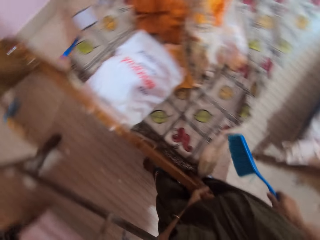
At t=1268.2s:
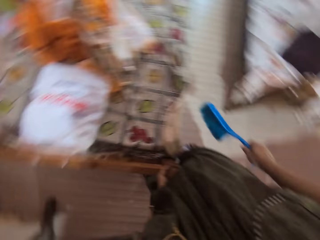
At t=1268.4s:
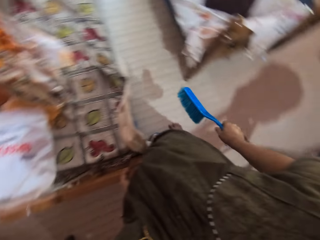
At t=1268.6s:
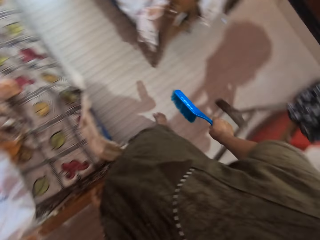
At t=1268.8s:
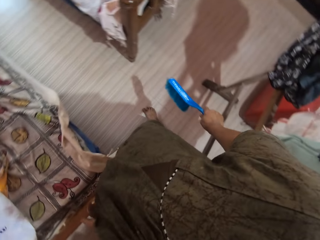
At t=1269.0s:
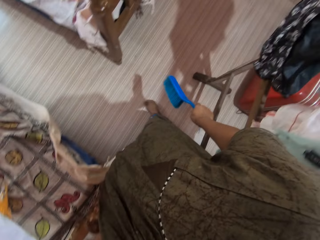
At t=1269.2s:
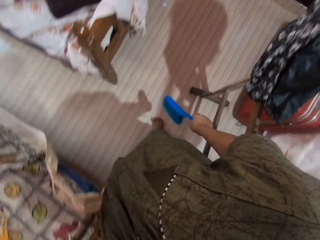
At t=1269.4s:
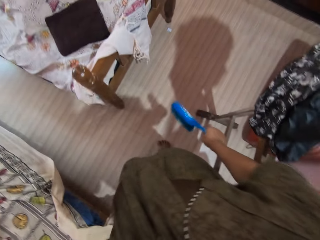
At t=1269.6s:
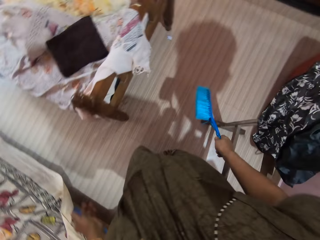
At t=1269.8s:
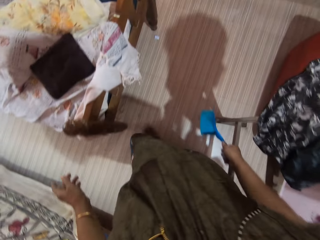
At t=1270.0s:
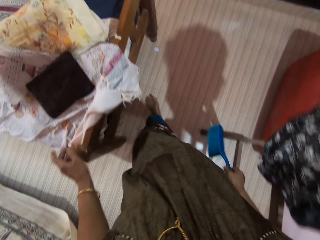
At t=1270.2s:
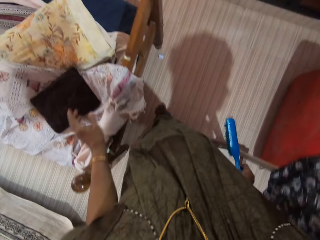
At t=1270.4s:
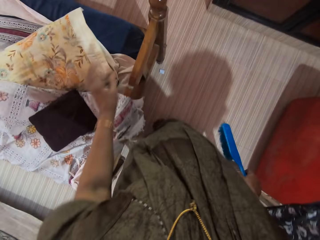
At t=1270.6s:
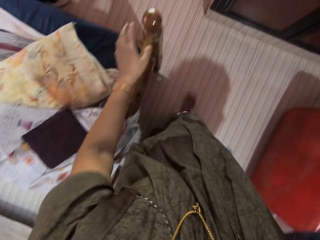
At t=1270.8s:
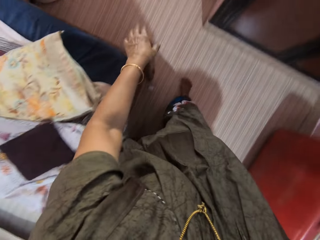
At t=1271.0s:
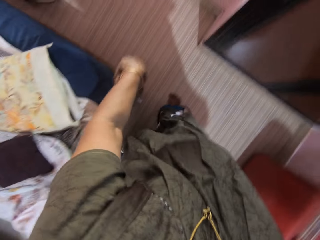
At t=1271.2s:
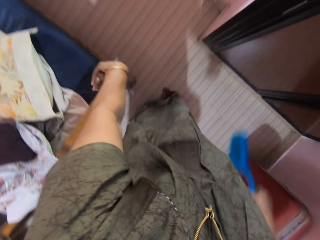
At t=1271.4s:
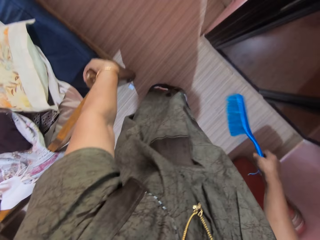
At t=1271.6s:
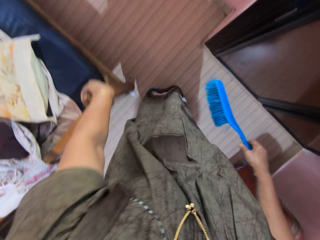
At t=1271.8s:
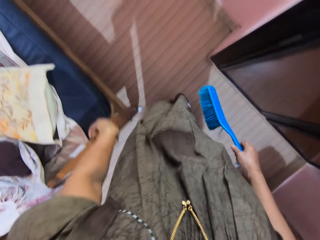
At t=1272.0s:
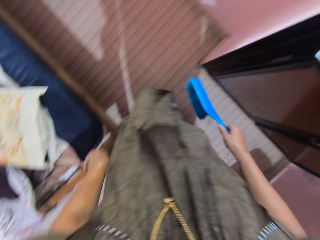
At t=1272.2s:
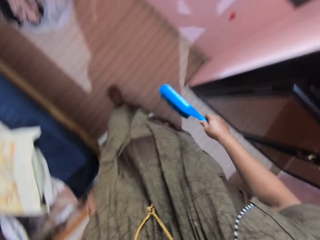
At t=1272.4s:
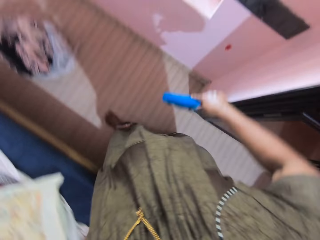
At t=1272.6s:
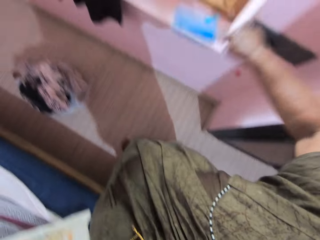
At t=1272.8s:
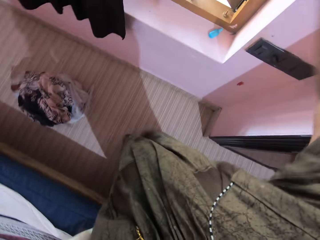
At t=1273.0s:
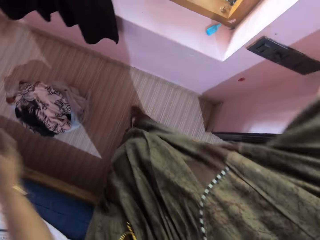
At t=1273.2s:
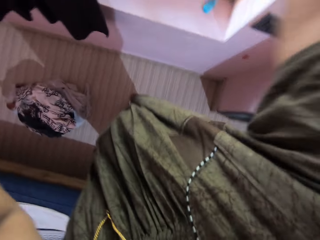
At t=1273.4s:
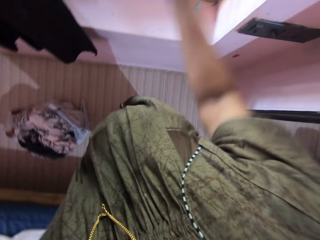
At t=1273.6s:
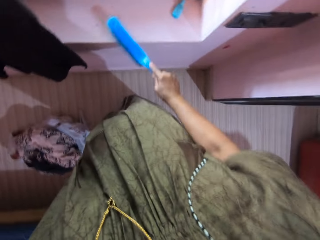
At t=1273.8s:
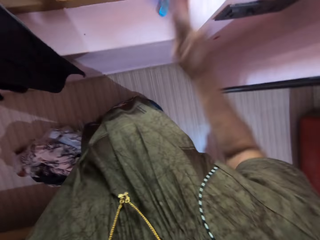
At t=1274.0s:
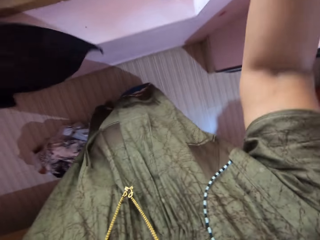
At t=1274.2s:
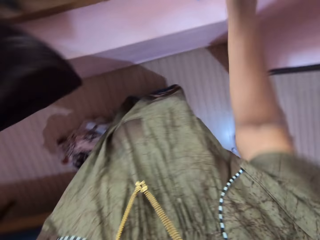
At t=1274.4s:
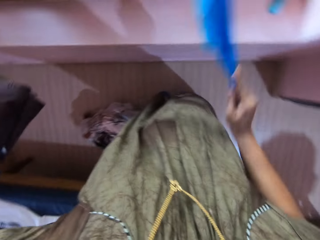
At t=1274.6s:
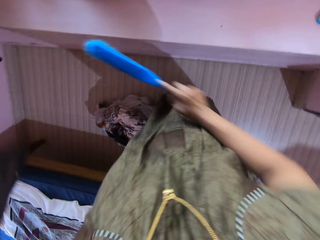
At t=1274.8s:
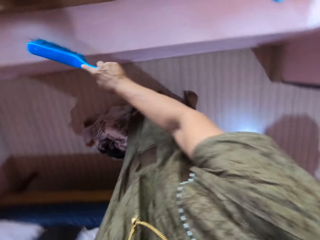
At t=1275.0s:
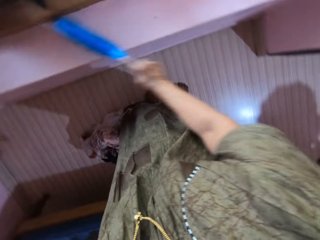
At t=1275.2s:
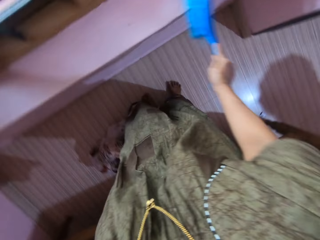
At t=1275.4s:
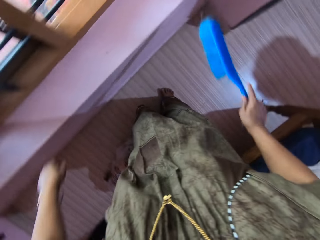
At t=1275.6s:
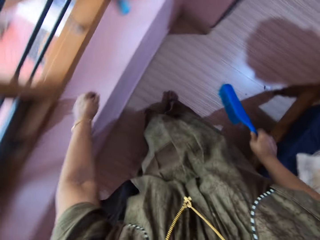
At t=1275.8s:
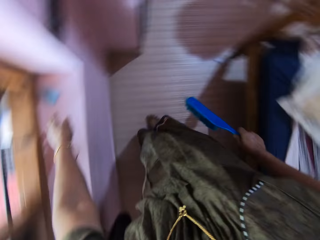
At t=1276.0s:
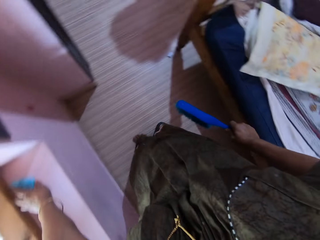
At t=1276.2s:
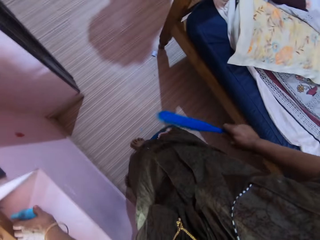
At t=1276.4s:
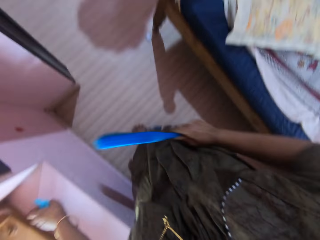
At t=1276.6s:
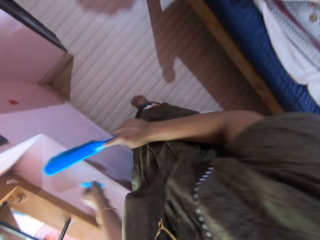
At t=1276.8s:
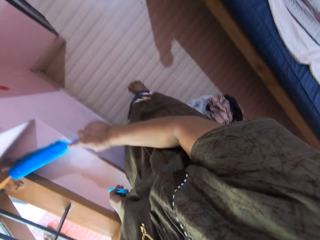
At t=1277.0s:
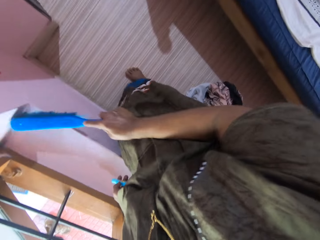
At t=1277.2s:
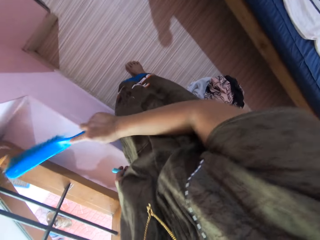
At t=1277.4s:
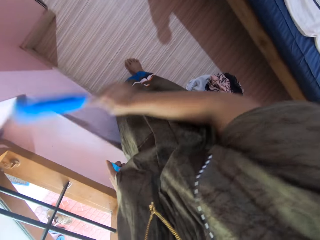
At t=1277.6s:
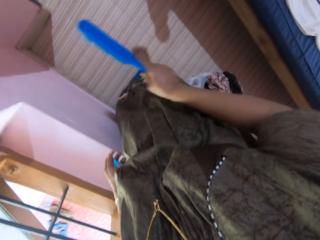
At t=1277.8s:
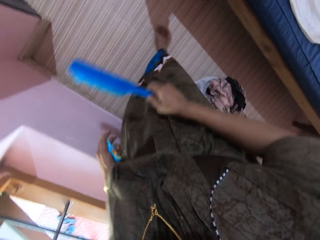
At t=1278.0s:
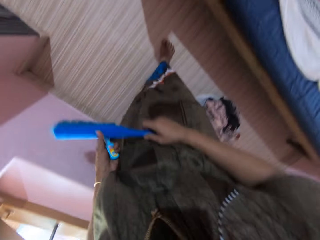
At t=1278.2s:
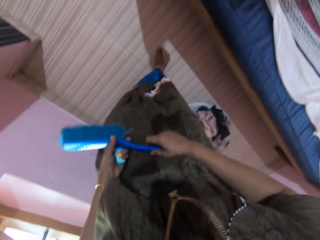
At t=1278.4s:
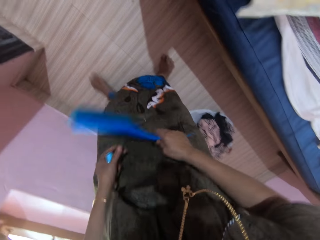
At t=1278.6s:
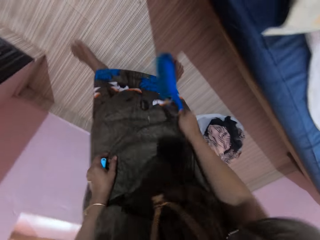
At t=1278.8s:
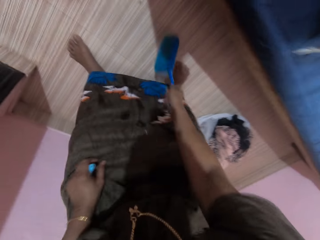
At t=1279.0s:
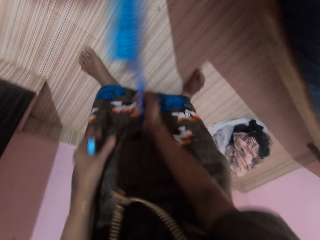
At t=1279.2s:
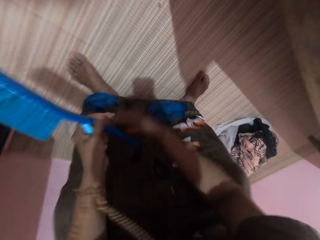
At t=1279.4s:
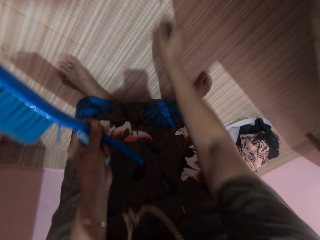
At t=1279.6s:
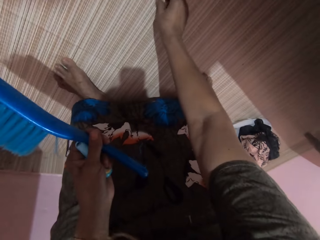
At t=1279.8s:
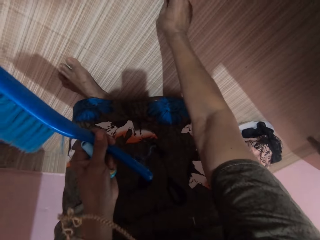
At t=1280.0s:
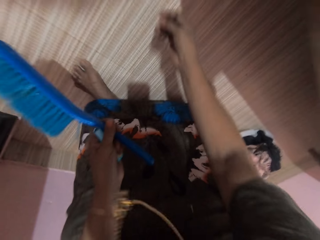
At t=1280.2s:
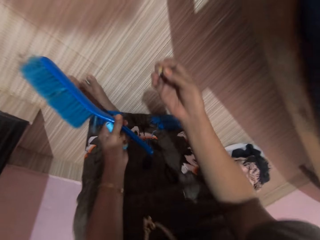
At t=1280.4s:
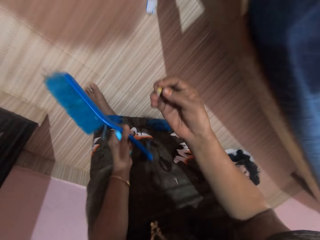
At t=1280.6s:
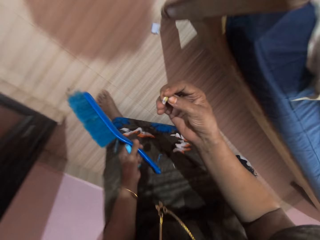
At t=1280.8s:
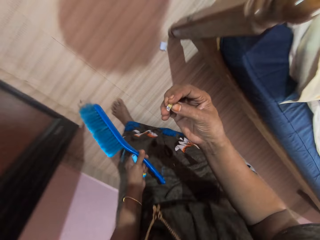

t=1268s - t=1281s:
The camera wearer adjusts the bed. They clean the window stool with the brush. They pick the plastic from the window stool and clean the window stool with the brush. They transfer the brush to the left hand and pick the dirt from the floor.

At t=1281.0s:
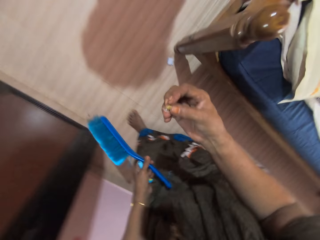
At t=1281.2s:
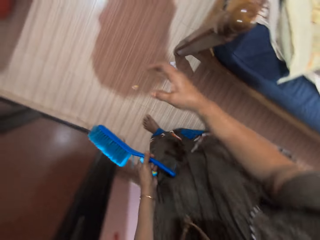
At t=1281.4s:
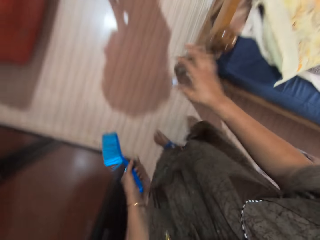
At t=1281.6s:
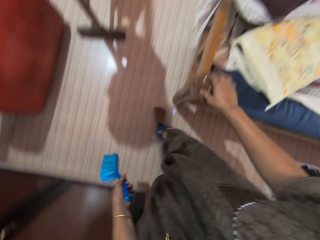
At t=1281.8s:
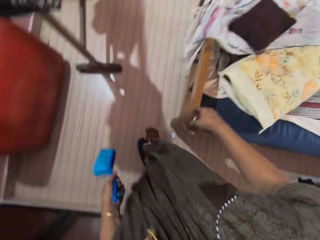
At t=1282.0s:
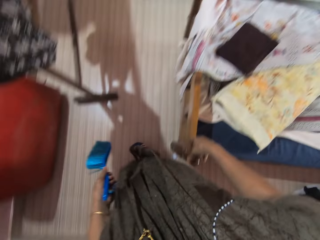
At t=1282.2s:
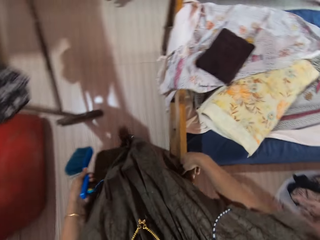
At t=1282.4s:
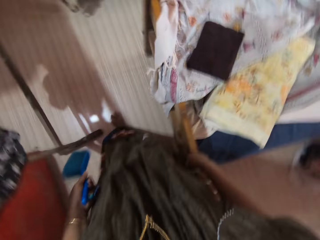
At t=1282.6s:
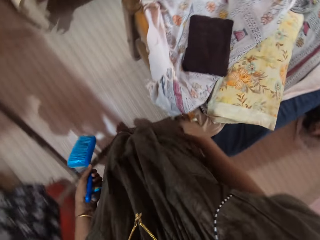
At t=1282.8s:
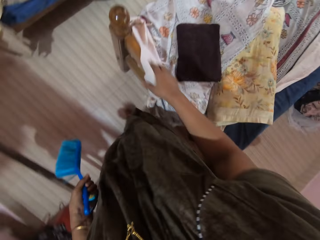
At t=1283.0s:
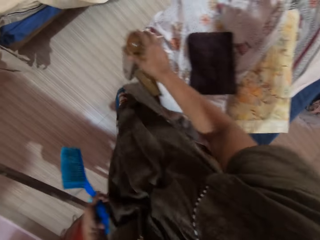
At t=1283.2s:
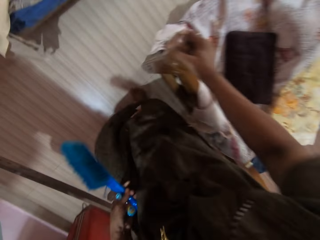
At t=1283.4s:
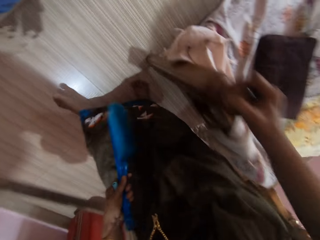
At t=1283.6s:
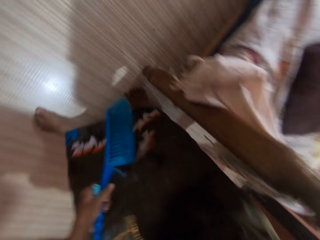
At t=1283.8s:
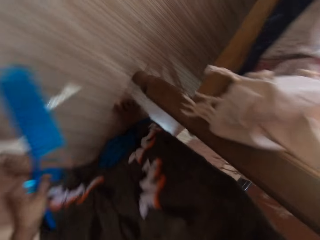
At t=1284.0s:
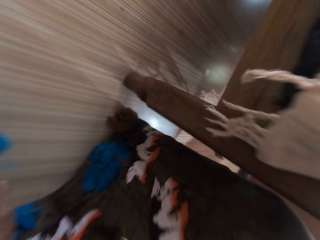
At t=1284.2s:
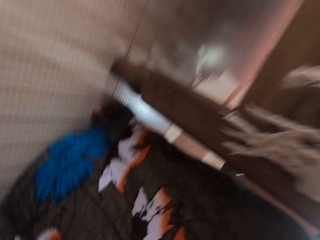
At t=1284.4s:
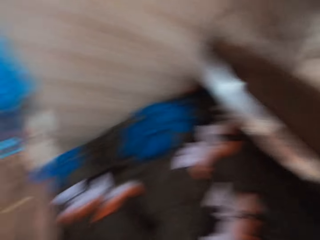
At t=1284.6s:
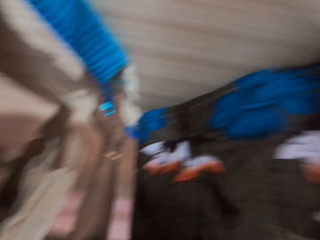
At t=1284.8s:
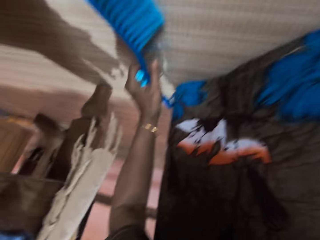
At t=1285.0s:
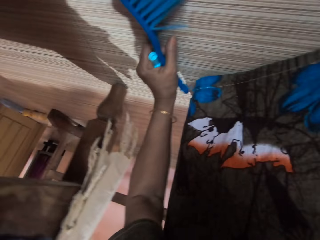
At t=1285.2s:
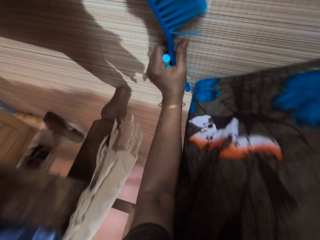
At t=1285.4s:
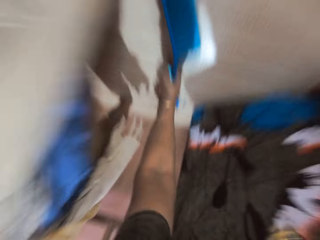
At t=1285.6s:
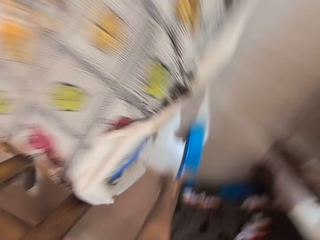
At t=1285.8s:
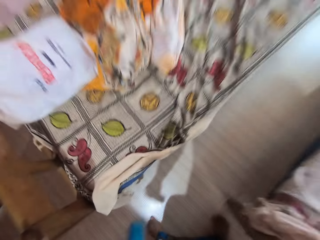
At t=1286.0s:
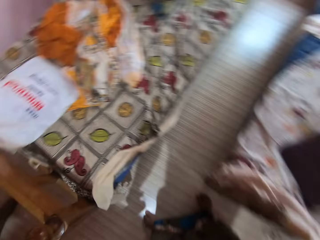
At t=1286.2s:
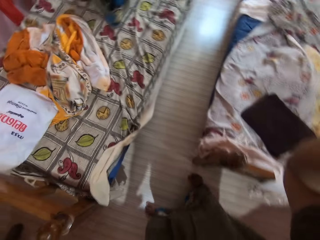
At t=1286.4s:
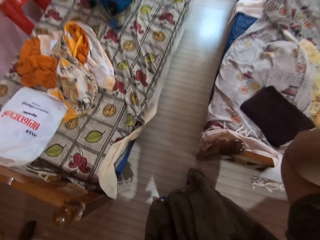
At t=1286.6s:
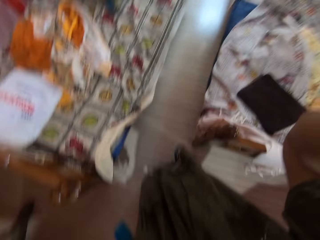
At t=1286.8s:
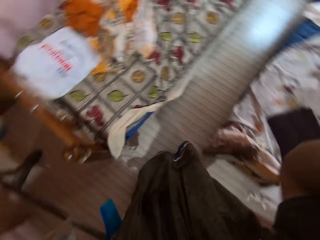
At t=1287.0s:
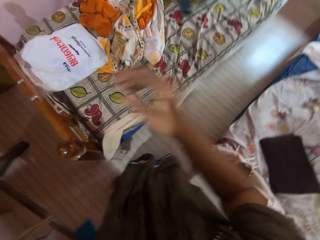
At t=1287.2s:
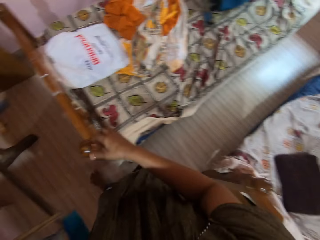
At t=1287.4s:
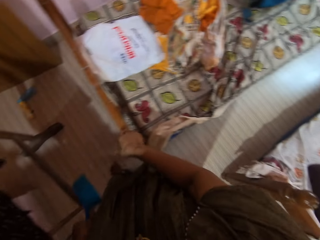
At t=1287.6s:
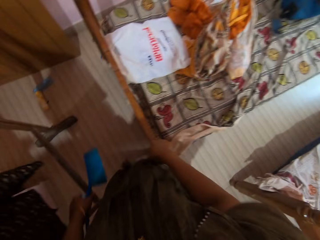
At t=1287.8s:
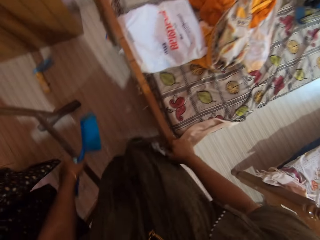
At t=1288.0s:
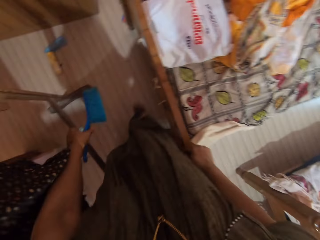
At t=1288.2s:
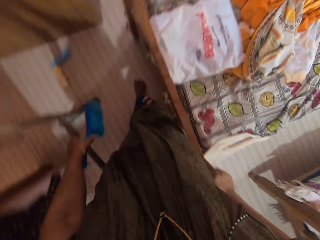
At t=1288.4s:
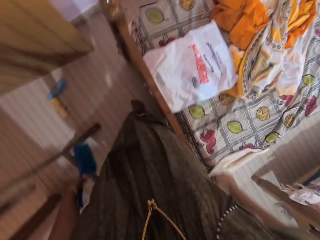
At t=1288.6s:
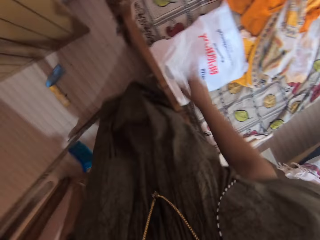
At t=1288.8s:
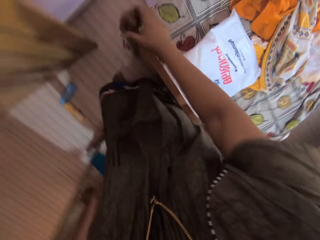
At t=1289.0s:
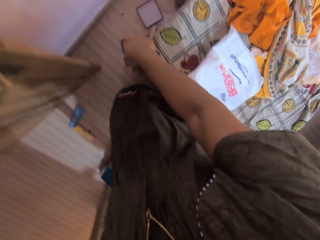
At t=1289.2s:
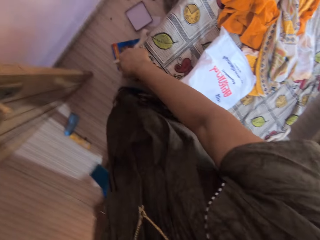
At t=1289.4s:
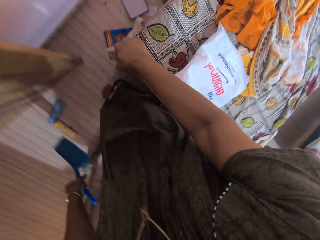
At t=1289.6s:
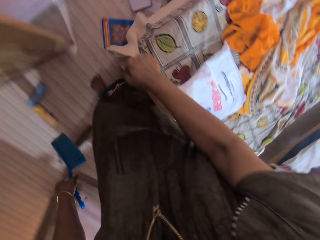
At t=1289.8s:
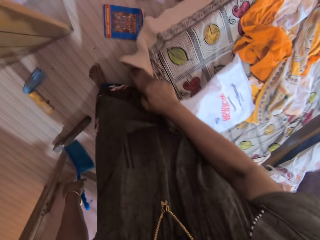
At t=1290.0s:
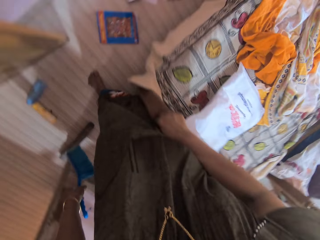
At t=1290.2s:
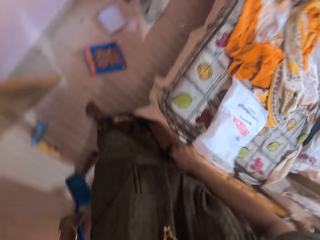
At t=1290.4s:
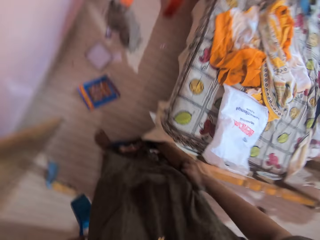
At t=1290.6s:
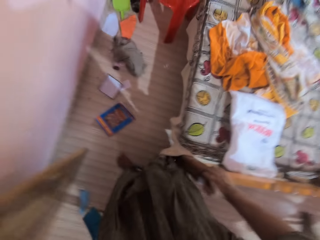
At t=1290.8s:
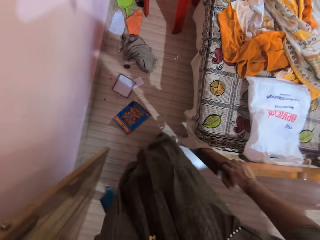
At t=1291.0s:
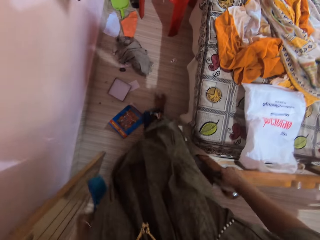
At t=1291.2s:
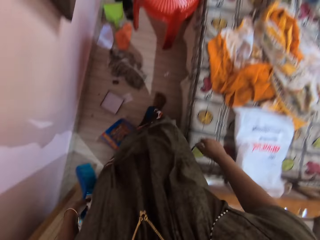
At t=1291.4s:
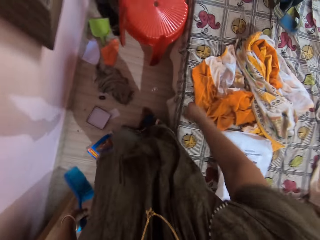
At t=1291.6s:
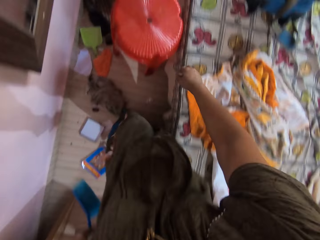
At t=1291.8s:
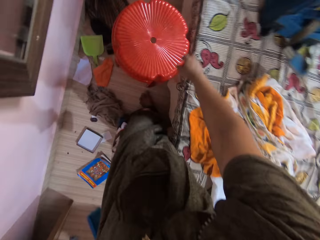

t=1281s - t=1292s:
The camera wearer throws the dirt on the floor and walks around the room.
